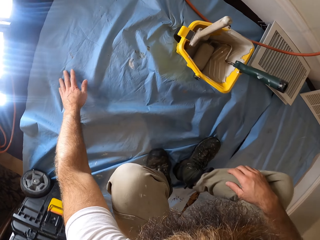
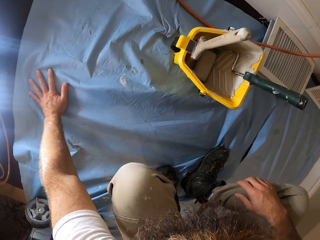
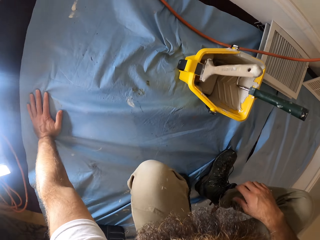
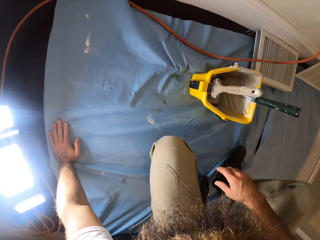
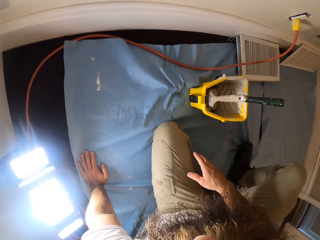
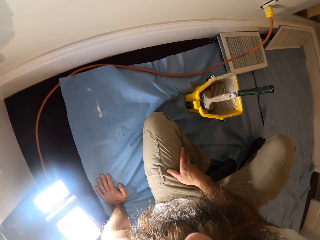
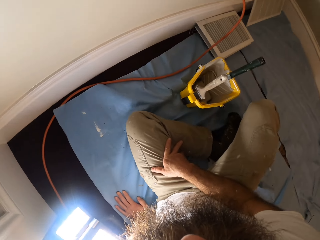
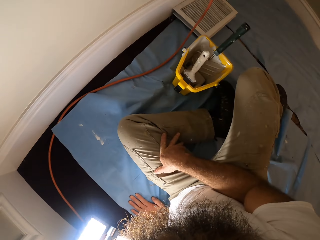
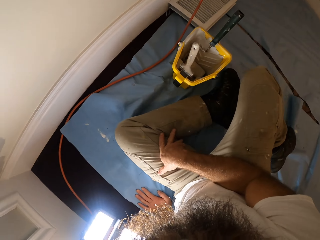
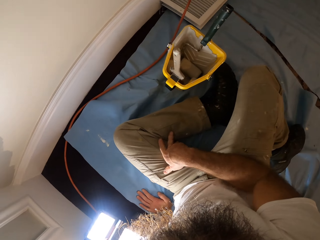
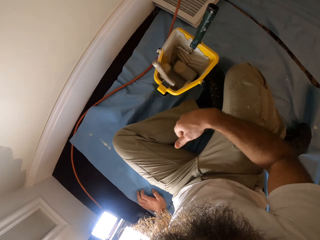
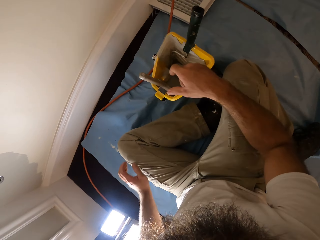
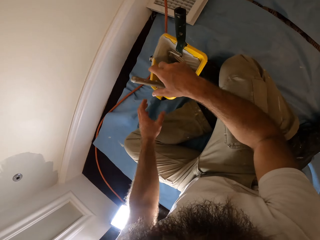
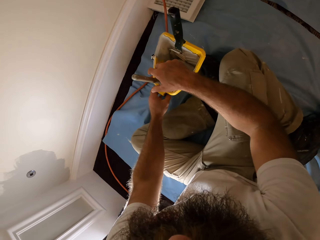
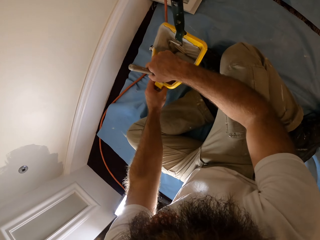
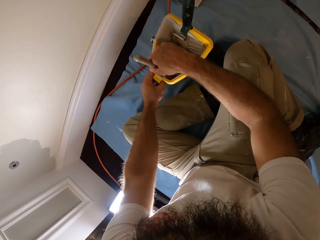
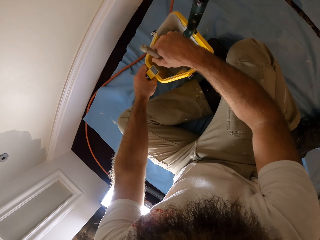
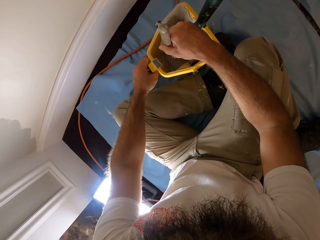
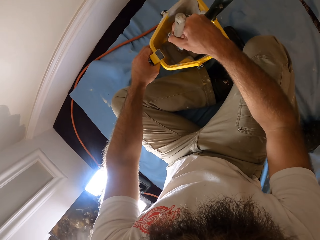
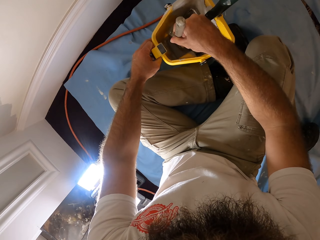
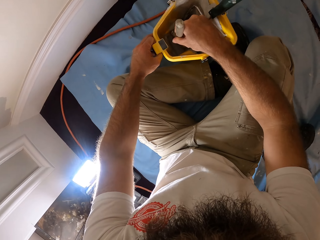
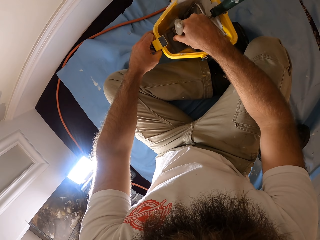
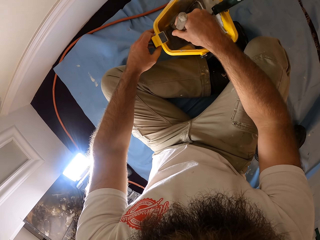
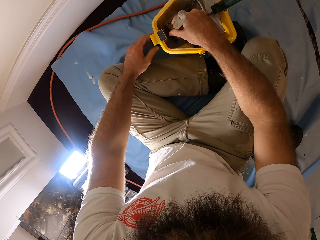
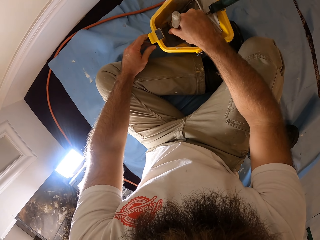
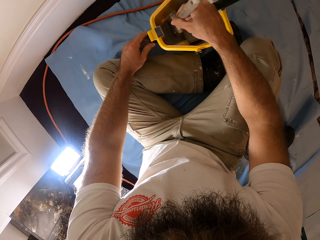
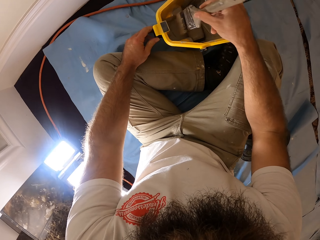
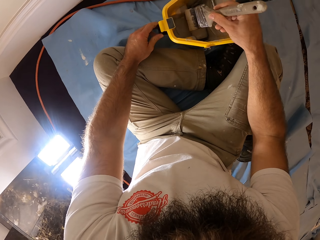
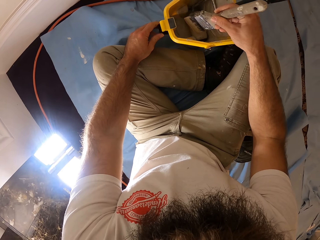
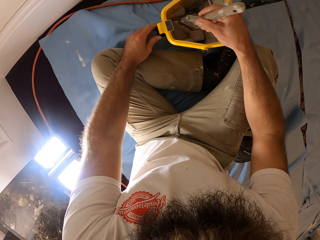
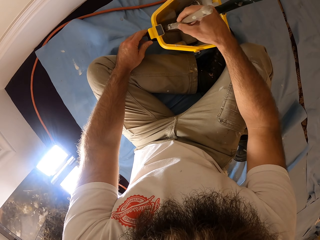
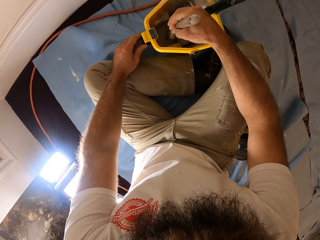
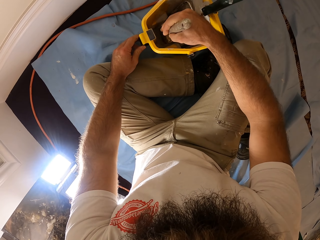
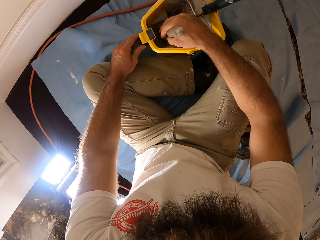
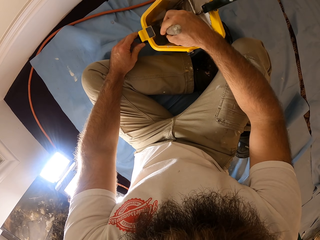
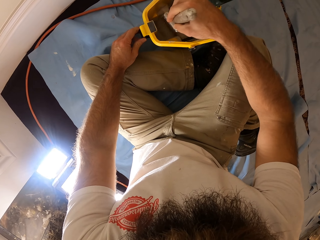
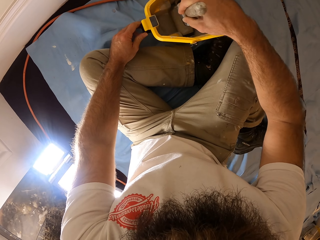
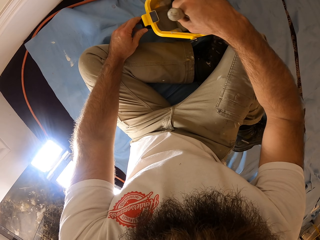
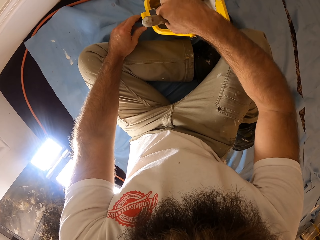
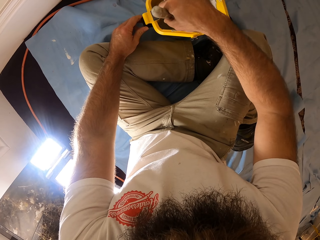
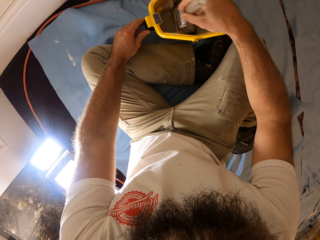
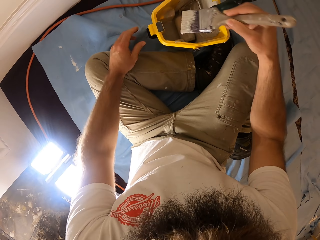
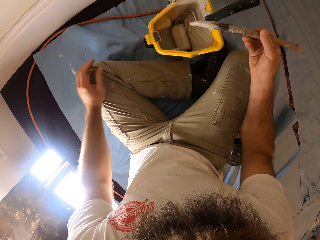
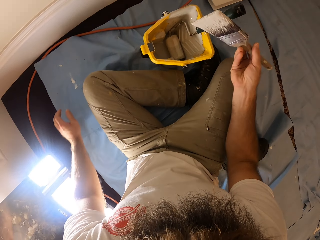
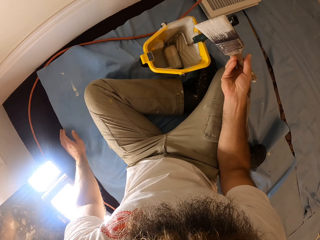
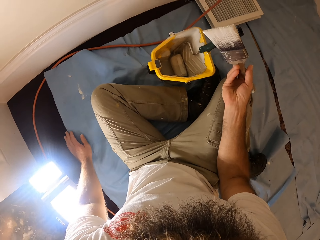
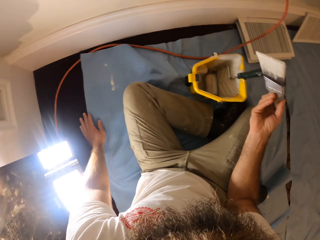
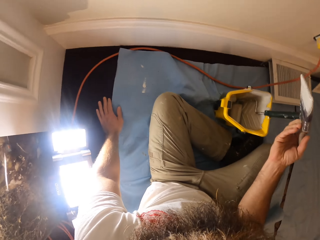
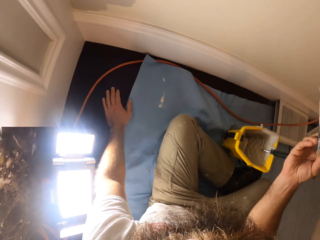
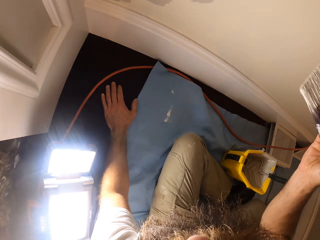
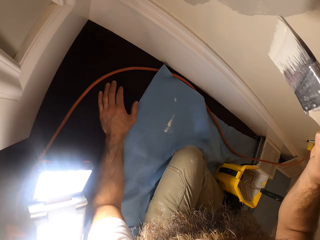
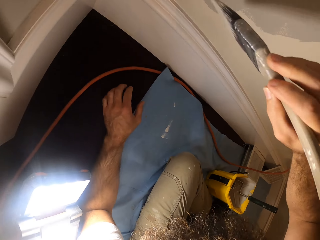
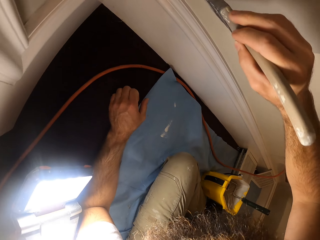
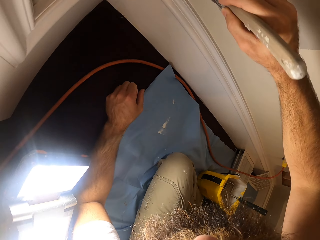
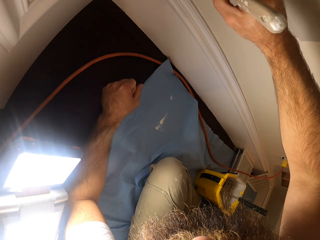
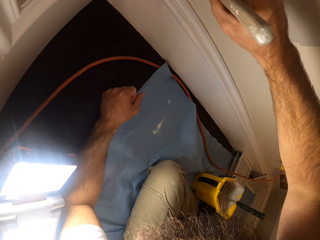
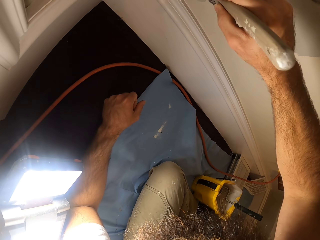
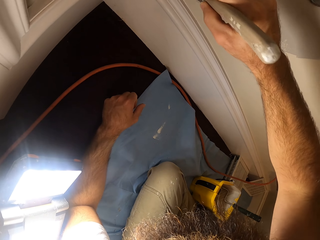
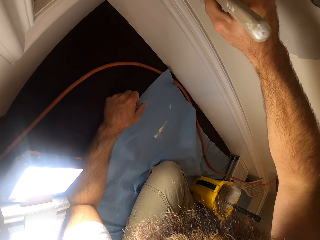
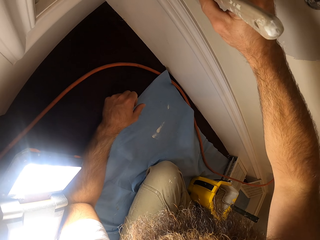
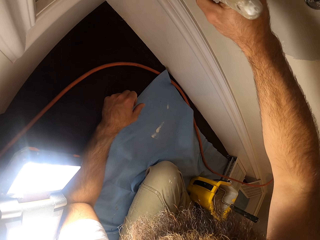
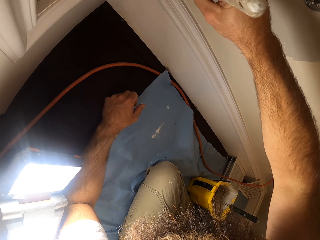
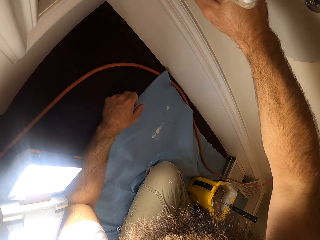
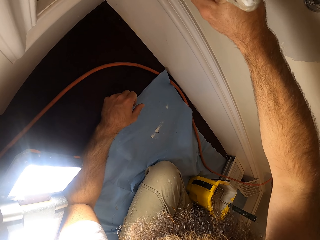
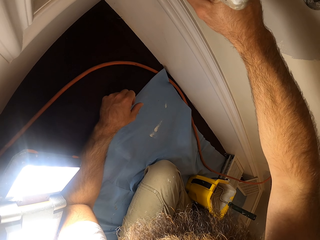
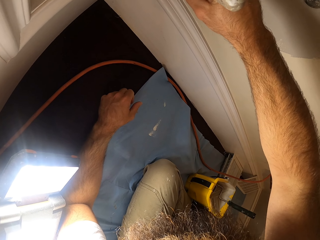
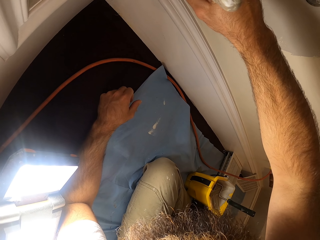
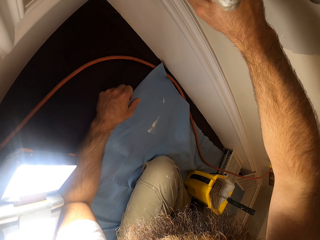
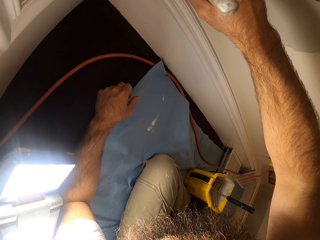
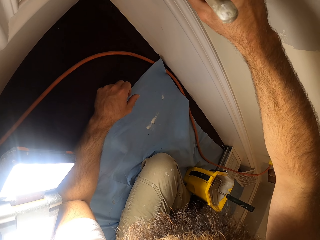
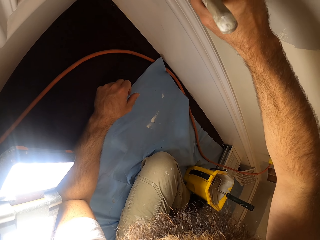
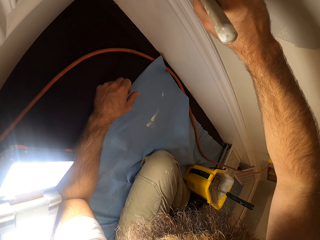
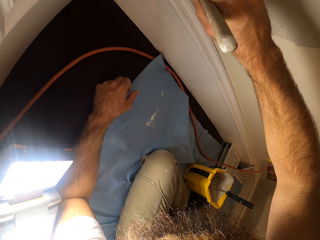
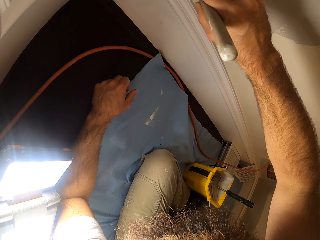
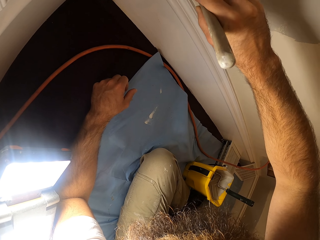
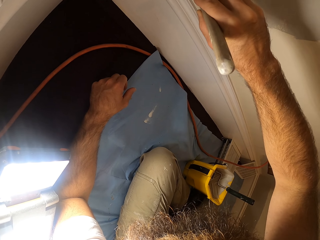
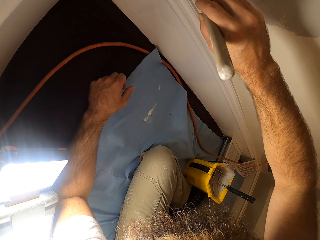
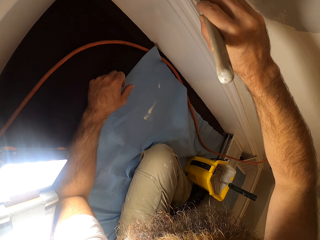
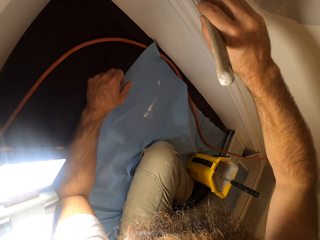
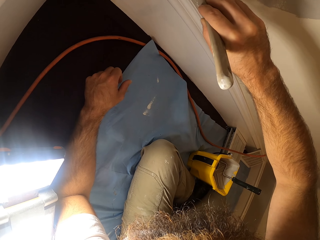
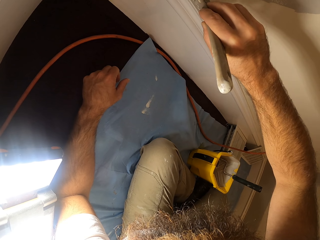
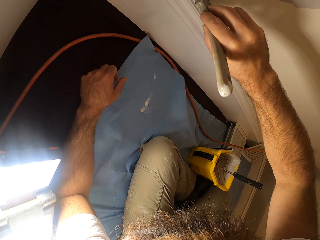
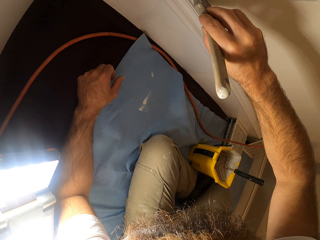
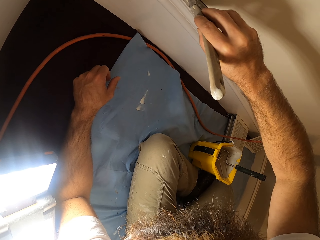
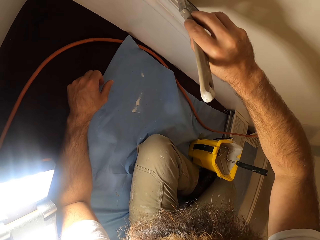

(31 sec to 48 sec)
The camera wearer sits down on the mat. He picks up a paint brush in the paint bucket with his right hand and holds the paint bucket with his left hand. He dips the paint brush in the bucket of paint. He mixes paint in the paint bucket with the paint brush in his right hand. He paints a wall with the paint brush in his right hand.

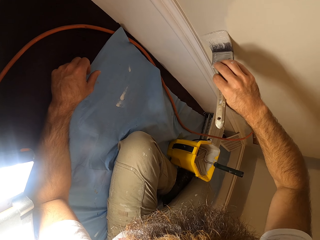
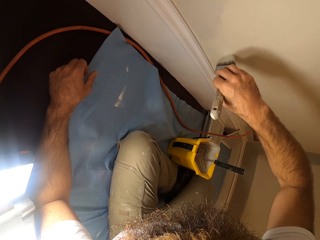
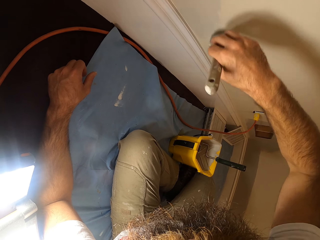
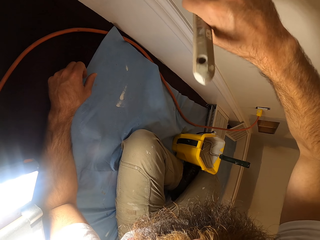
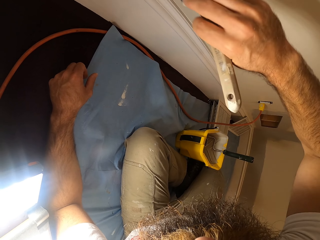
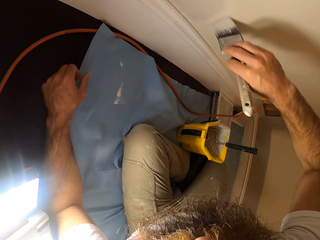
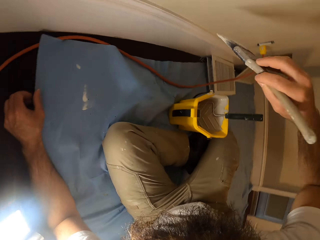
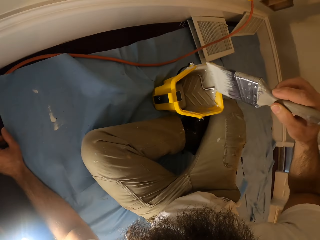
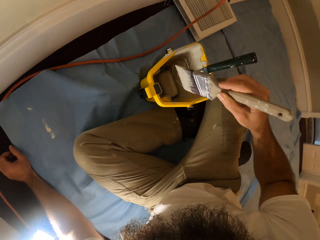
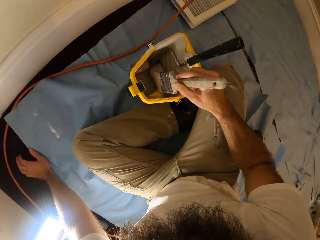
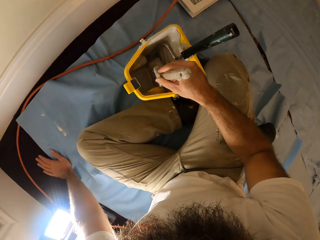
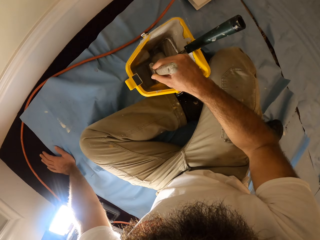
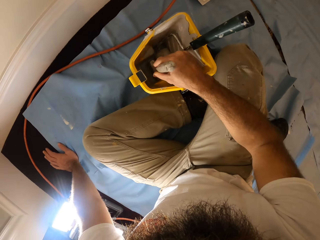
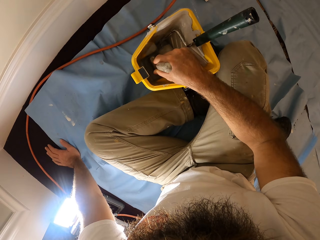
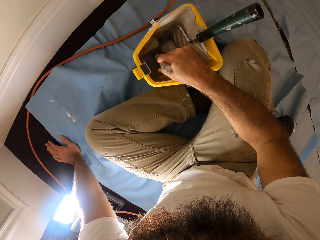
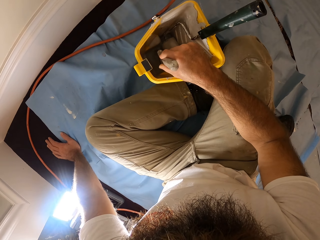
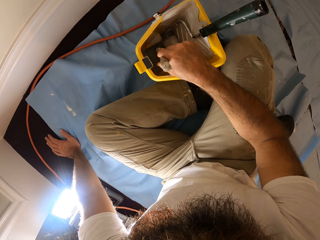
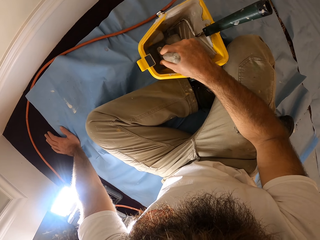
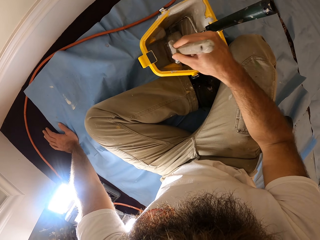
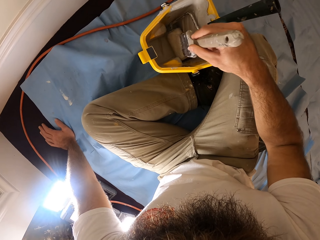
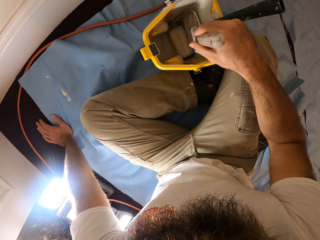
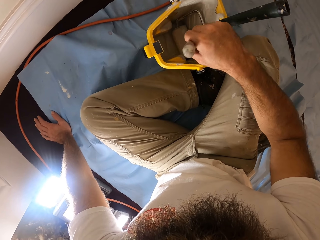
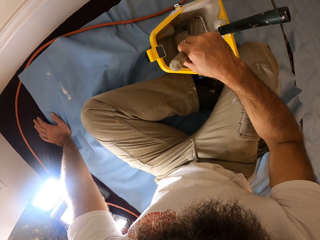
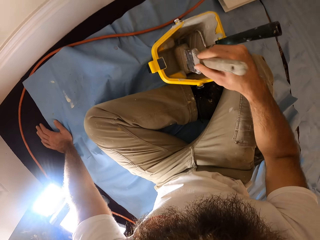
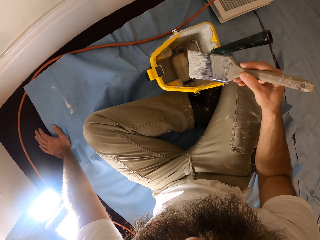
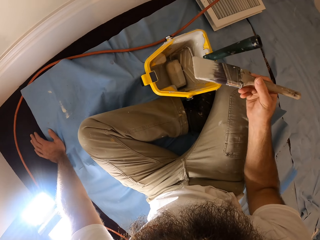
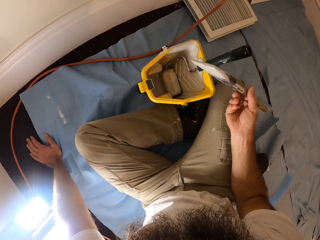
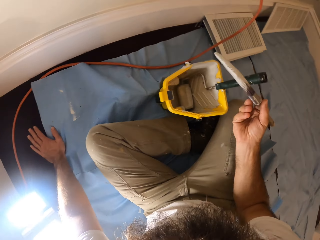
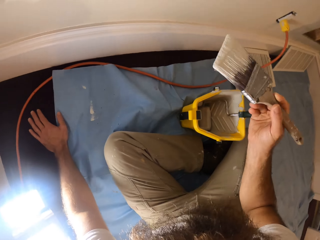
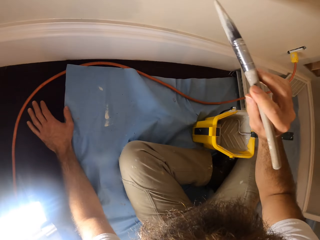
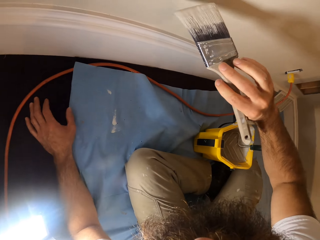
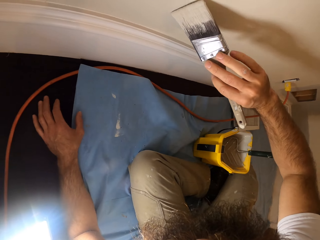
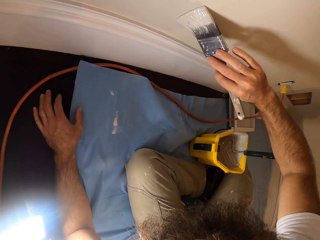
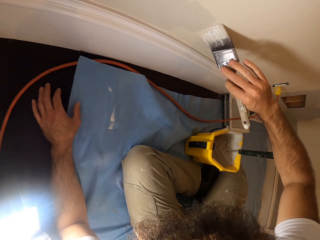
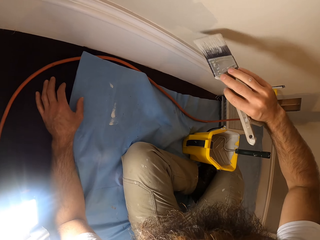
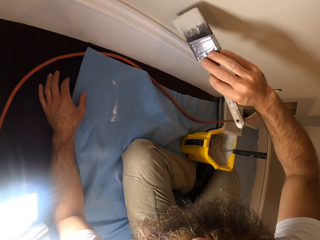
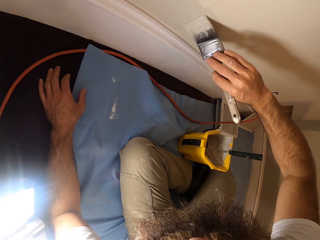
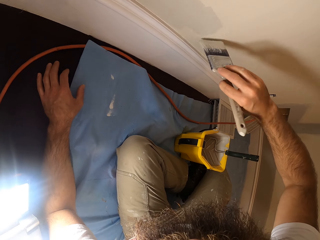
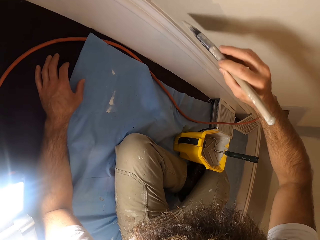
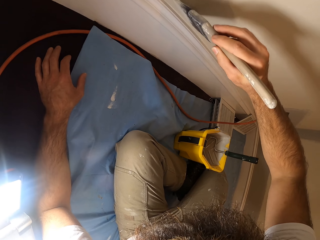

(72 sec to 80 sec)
The camera wearer dips the paint brush in the bucket of paint. He mixes the paint brush in his right hand with the paint in the paint bucket. He paints the wall with the paint brush in his right hand.
